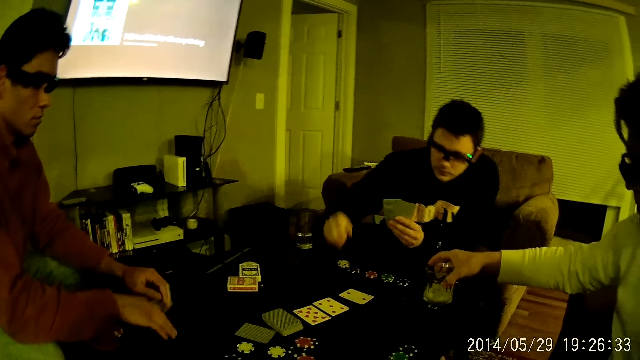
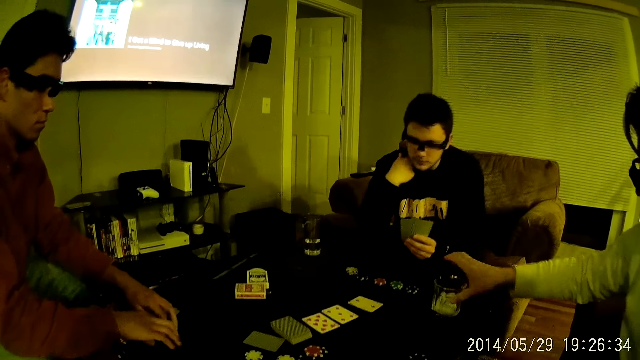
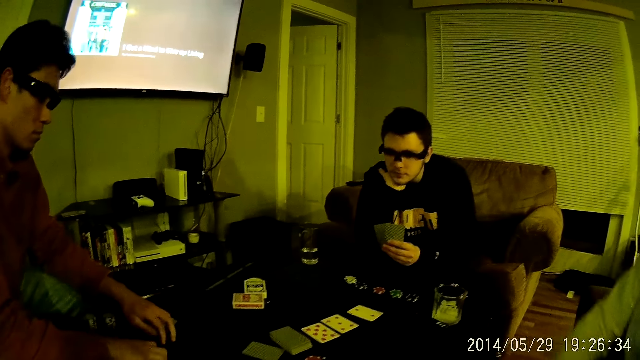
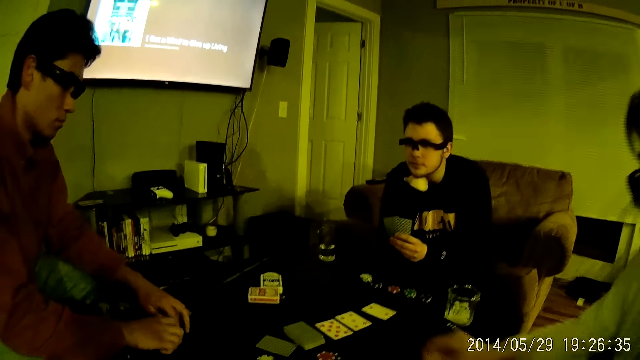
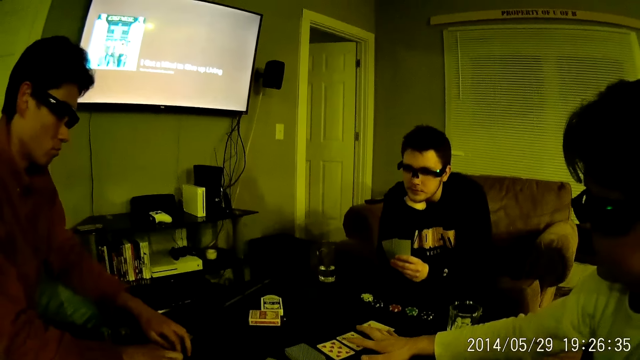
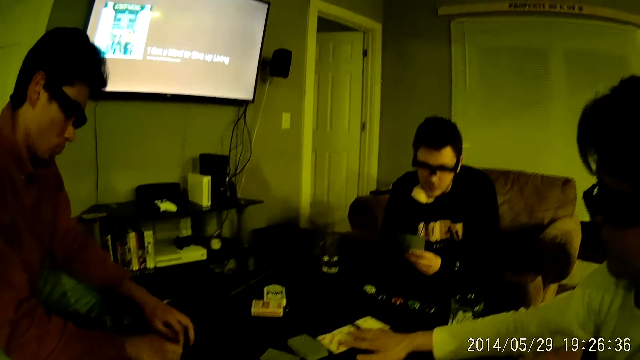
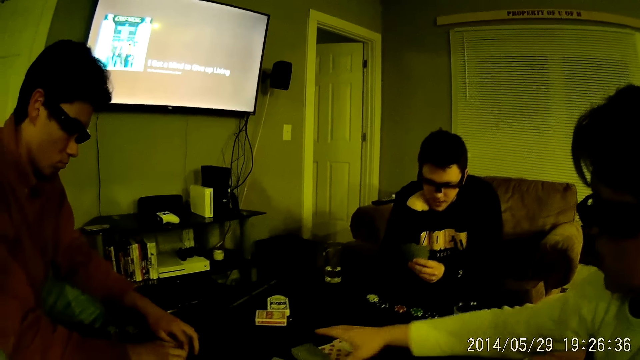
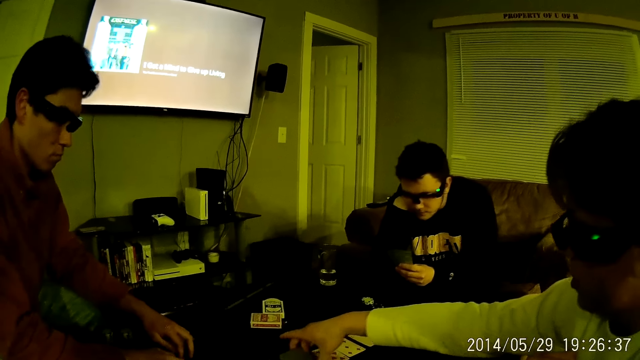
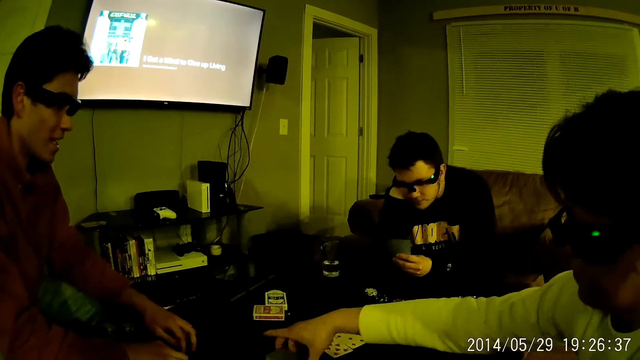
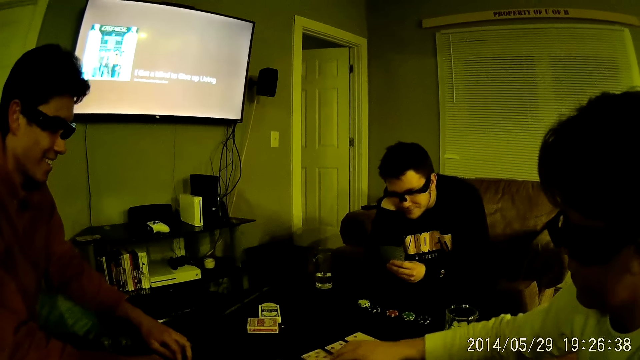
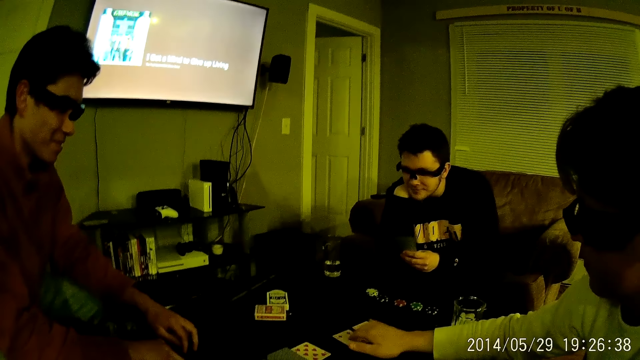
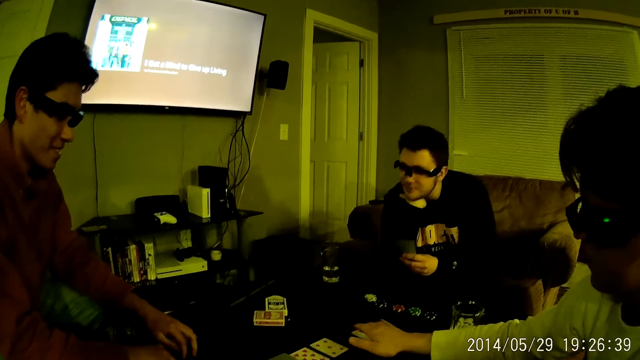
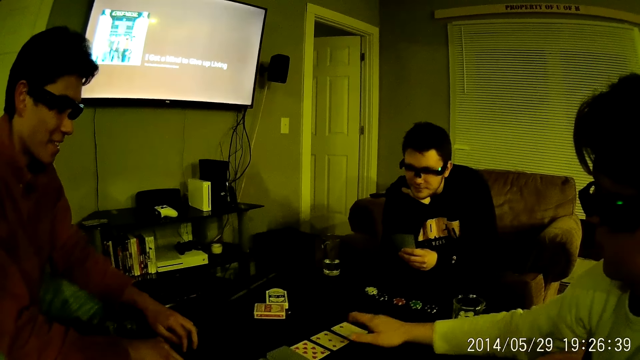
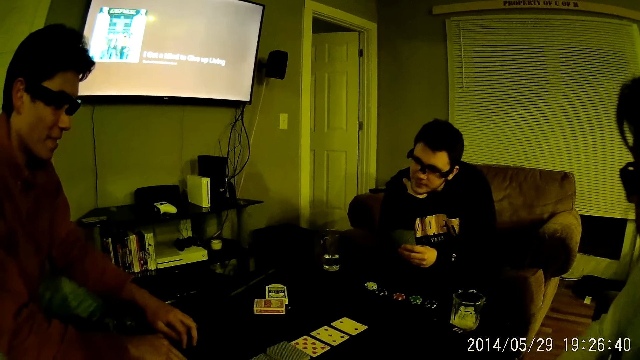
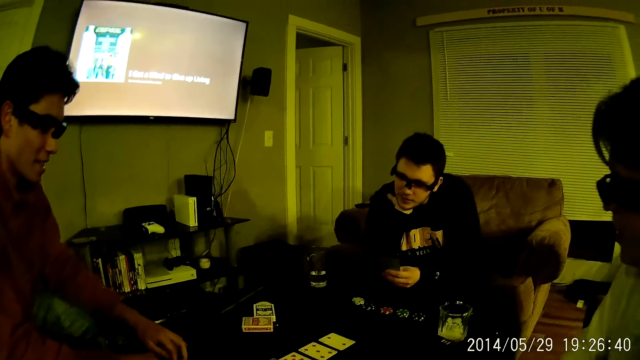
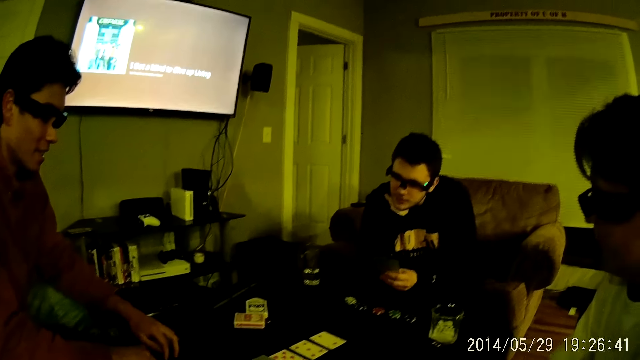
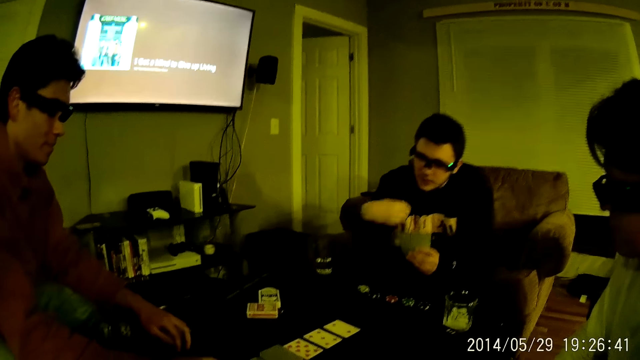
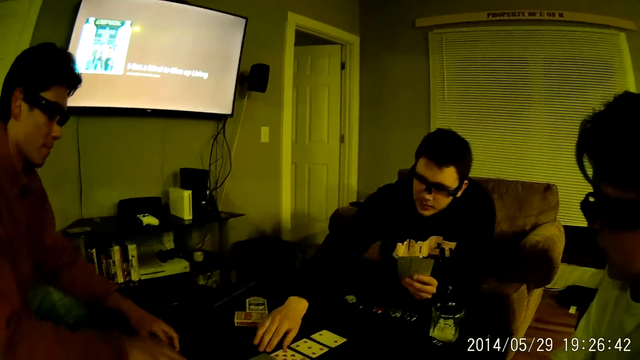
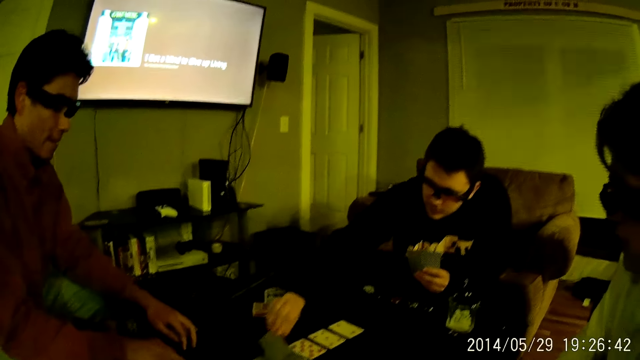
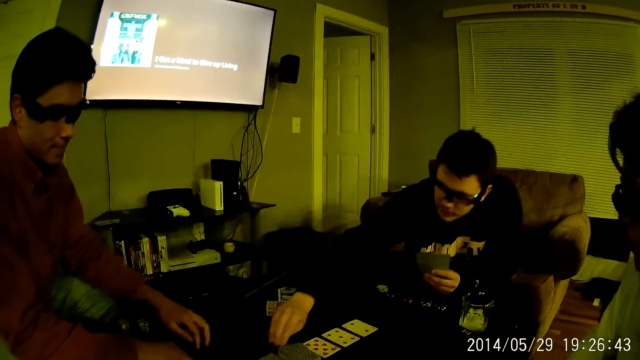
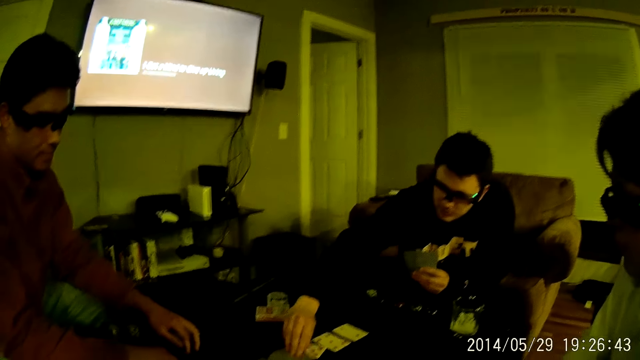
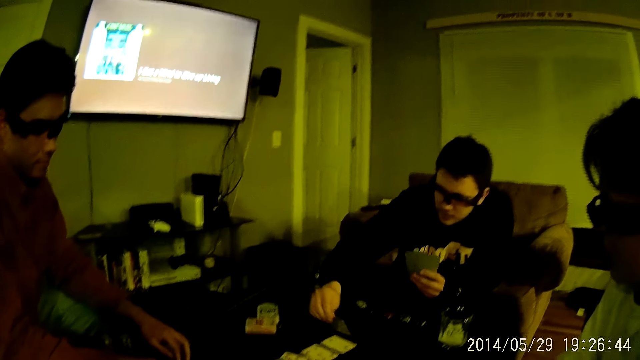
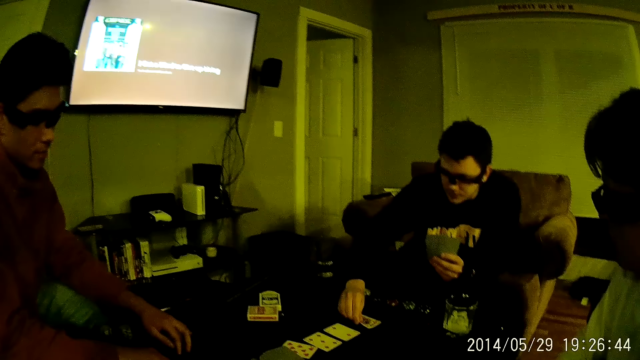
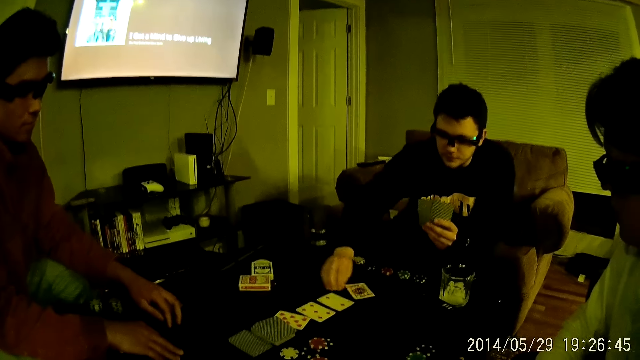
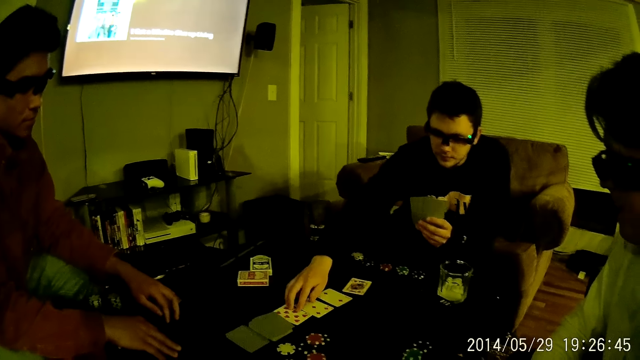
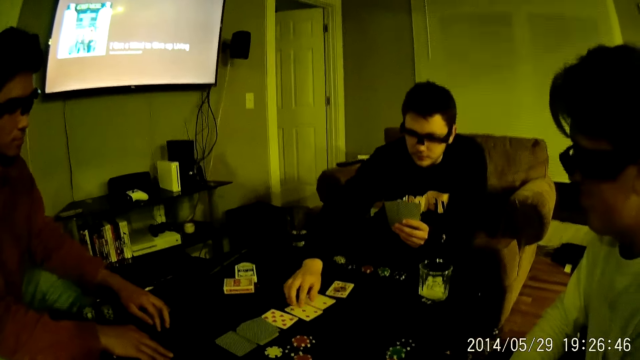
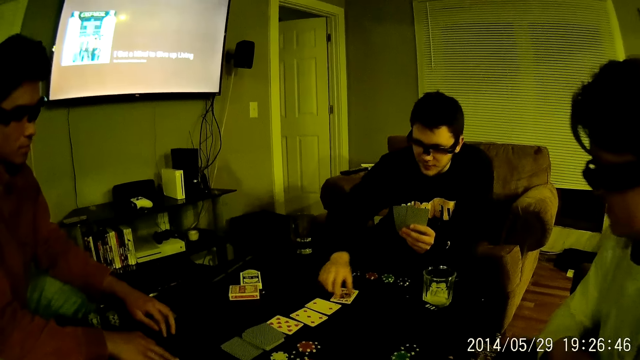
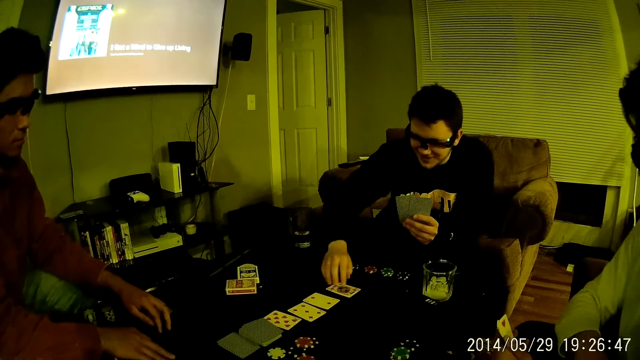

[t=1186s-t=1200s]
A man drops the glass of water on the table. The camera wearer looks around. Another man puts chips on the table, rests his head on his hand. The first man hits his right hand on the table. A third man adjusts the cards on the table with his right hand. The second man converses with the first man. The third man talks. The second man picks up a card from the table with his right hand, arranges the cards. The second man drops the card in his right hand on the table. The camera wearer converses with the second man. The second man adjusts the cards on the table with his right hand.

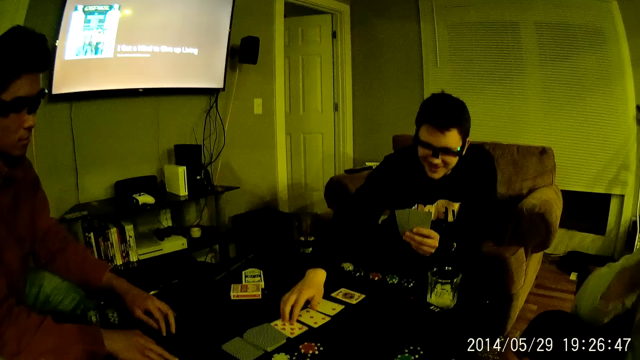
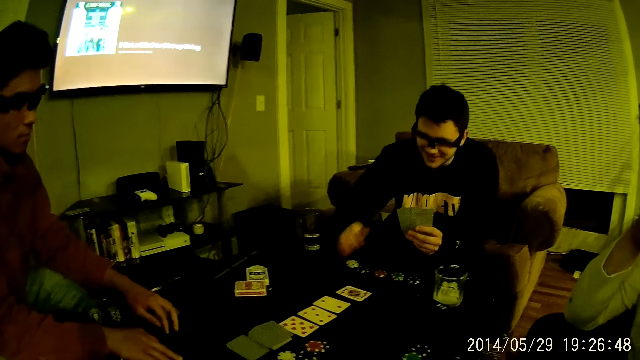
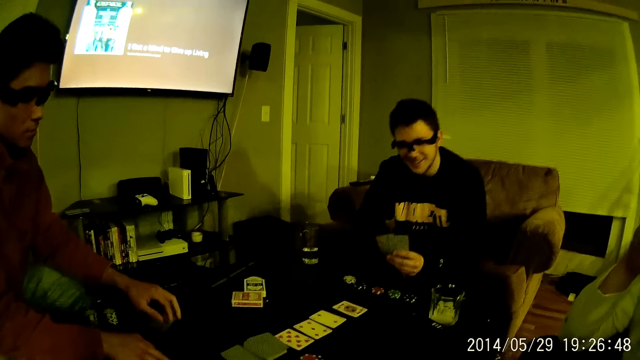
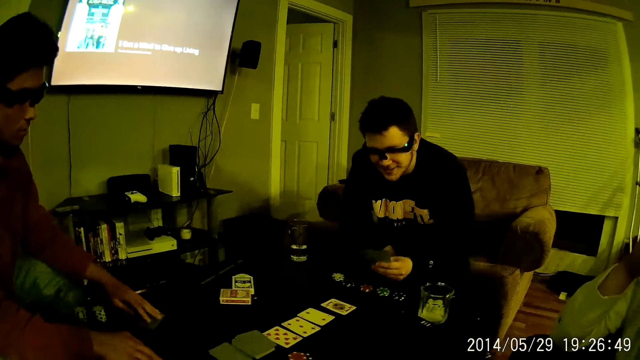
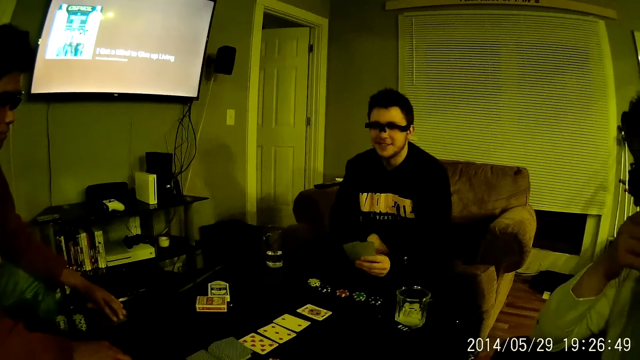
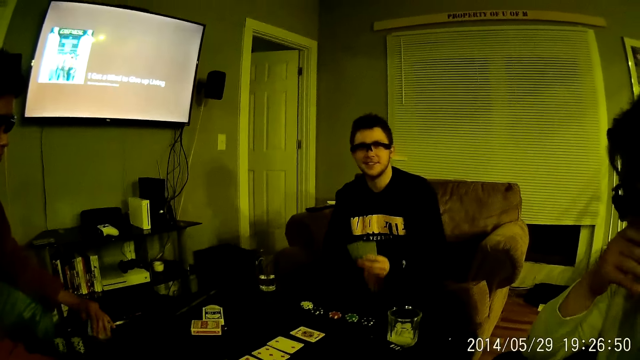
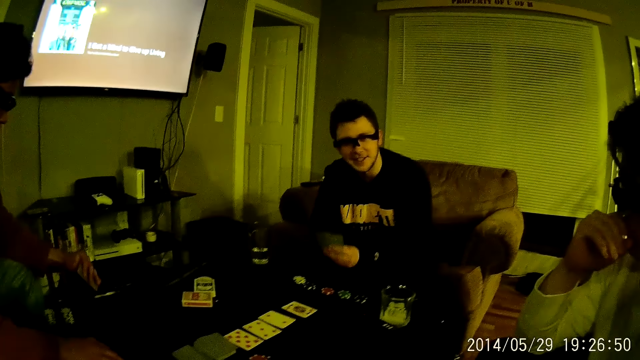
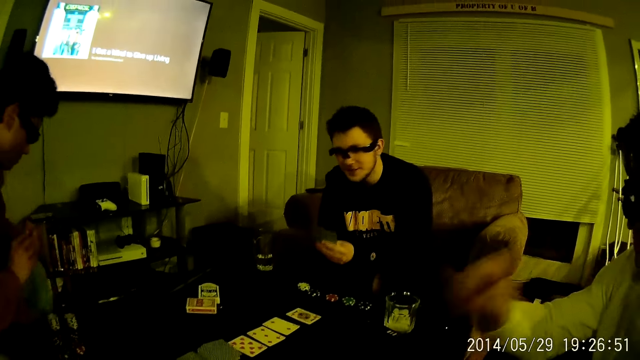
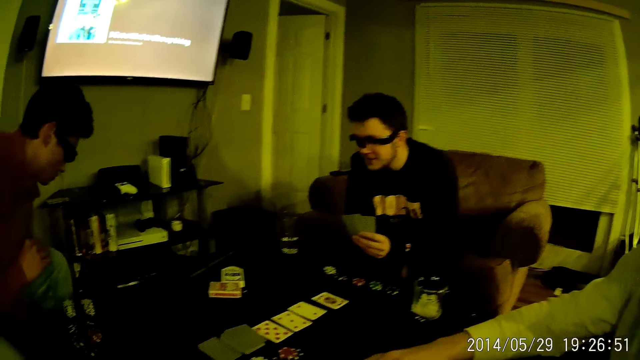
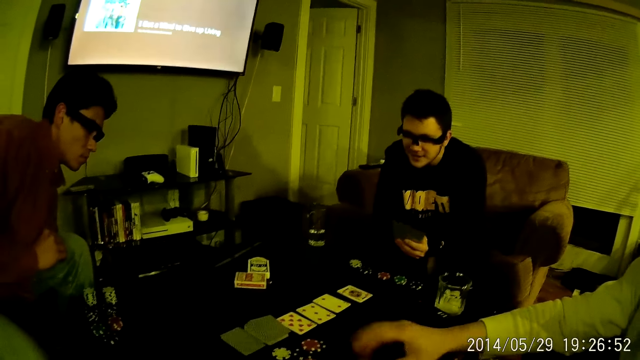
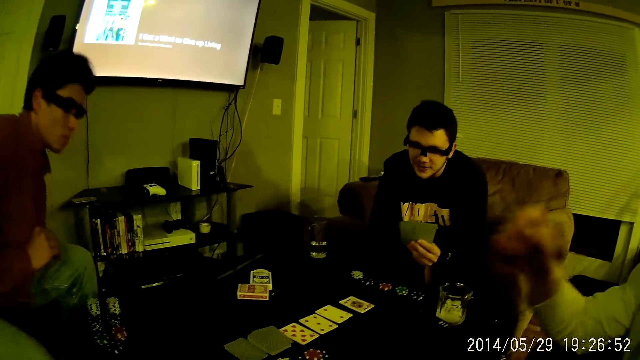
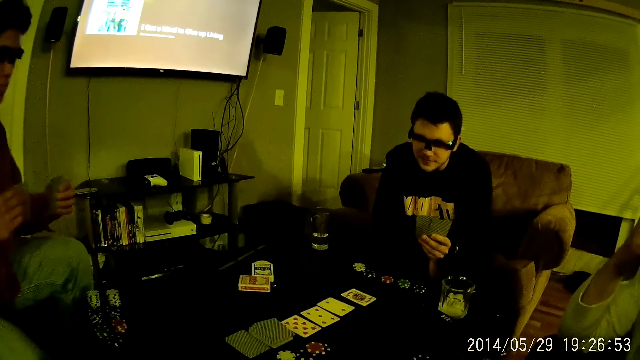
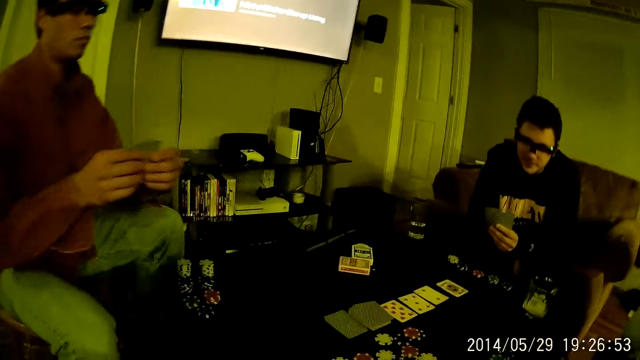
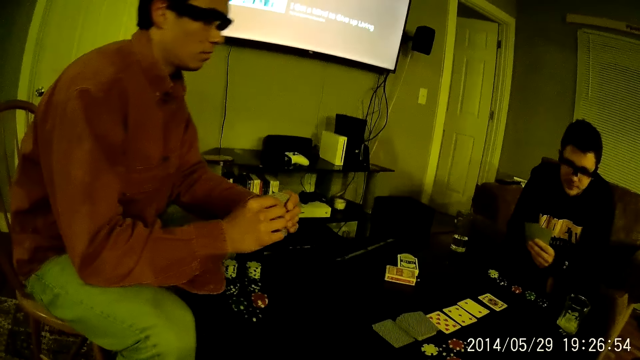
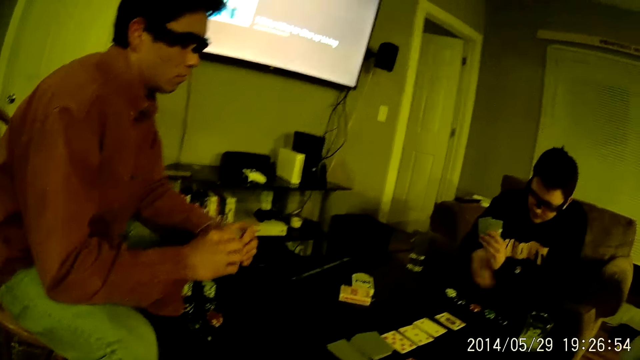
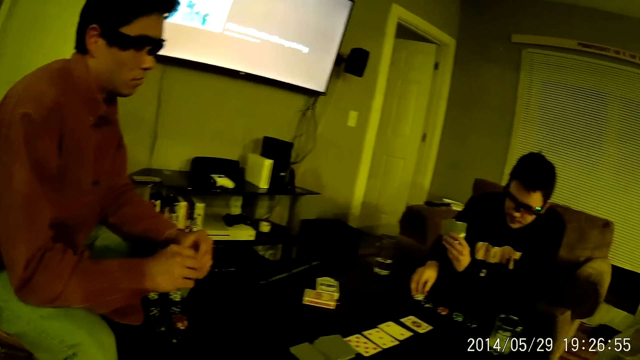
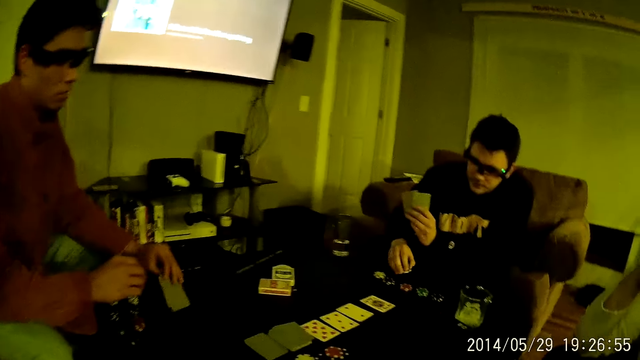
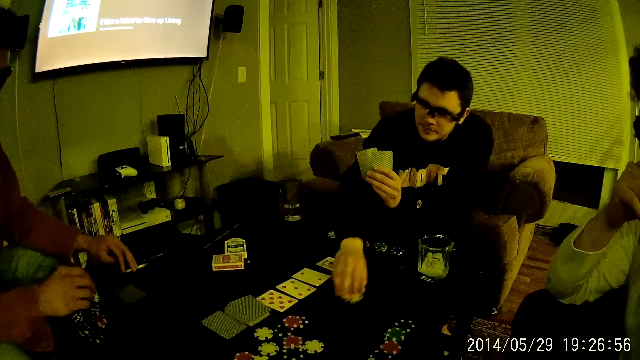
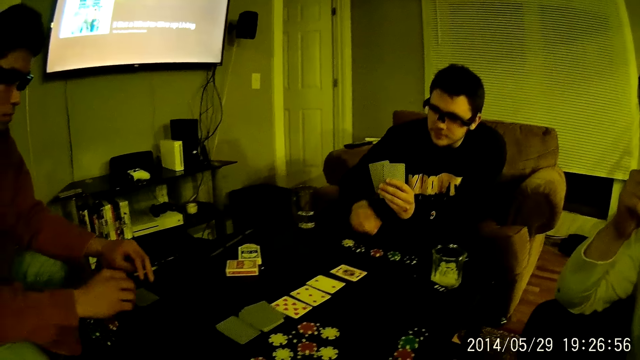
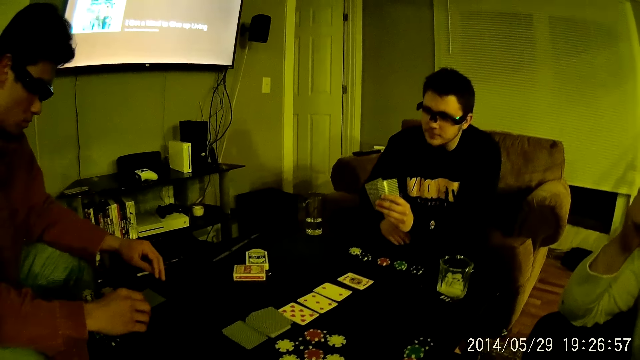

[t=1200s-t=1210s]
The camera wearer looks around. A man touches his face. Another man takes a card. A third man adjusts his sitting position. The first man lowers his hand. The second man lowers his hand. The first man touches his face. The second man touches the cards. The third man takes a chip from the chips on the table with his right hand. The second man drops the cards in his left hand on the table. The third man throws the chip on the table with his right hand.
